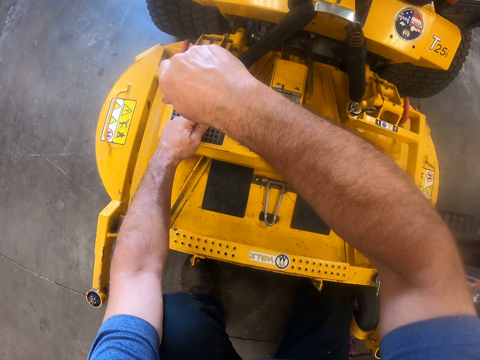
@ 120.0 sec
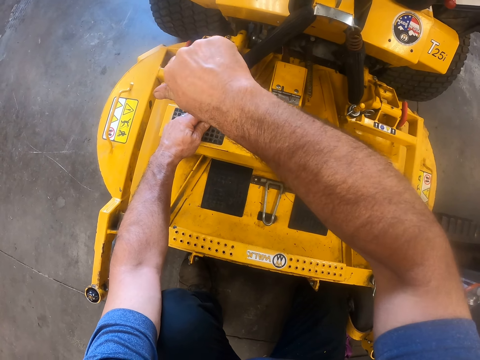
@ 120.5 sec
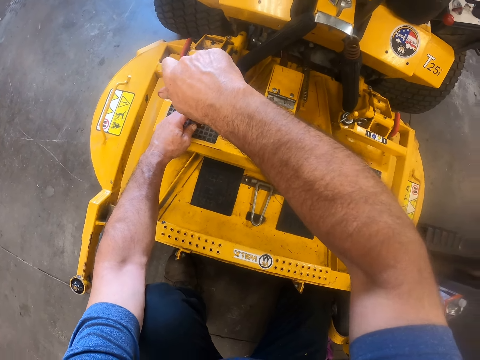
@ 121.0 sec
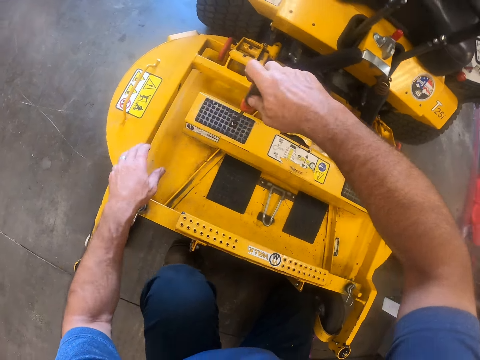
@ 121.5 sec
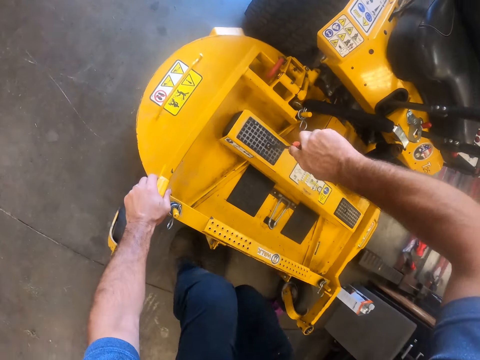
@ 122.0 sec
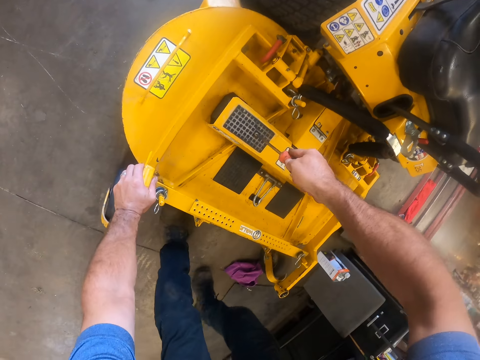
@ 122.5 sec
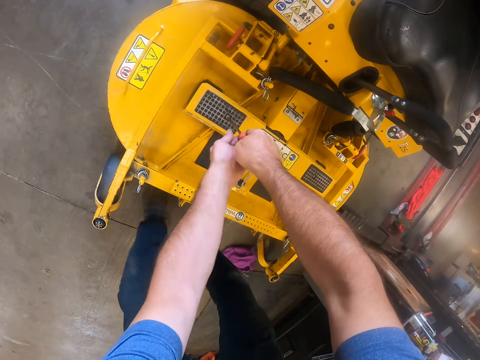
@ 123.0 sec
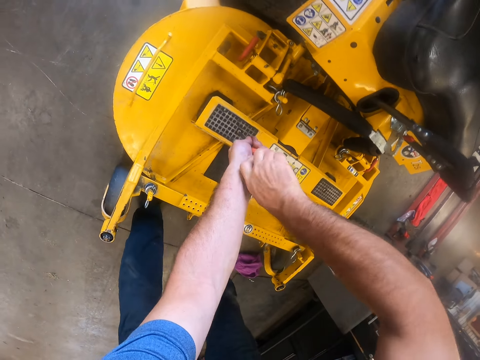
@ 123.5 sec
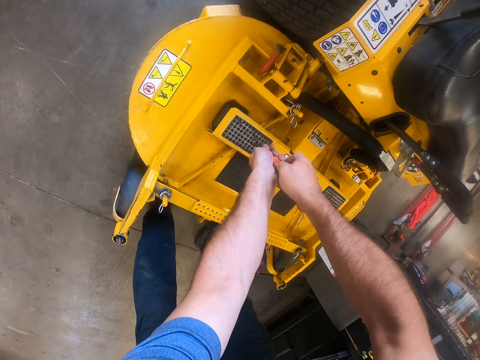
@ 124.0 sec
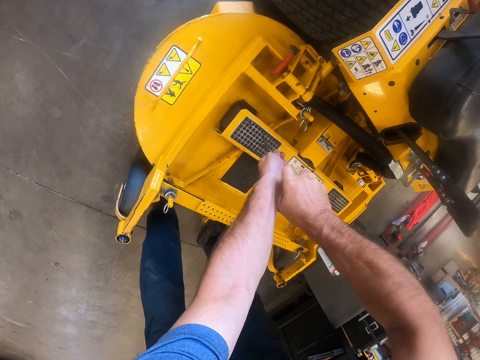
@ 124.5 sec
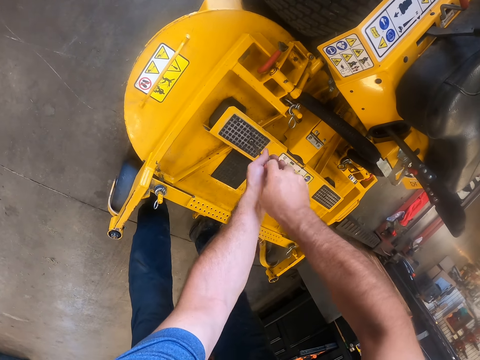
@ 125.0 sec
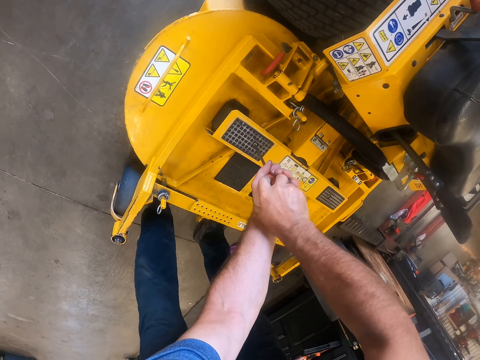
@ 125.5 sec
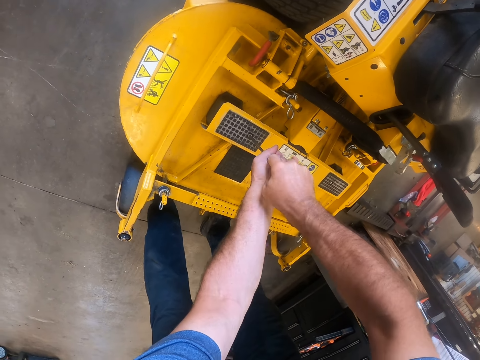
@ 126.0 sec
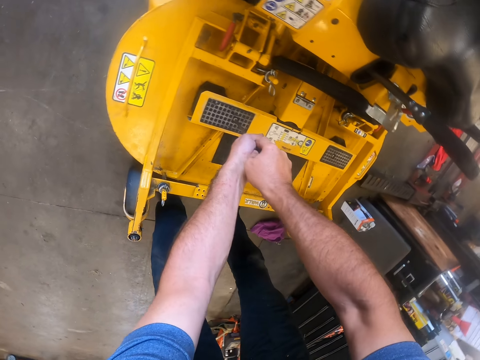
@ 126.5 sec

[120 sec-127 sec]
The camera wearer stands up. They tighten the screw.

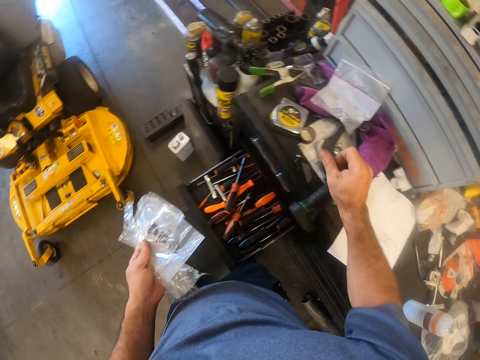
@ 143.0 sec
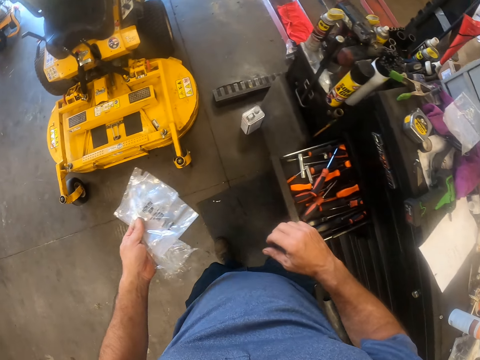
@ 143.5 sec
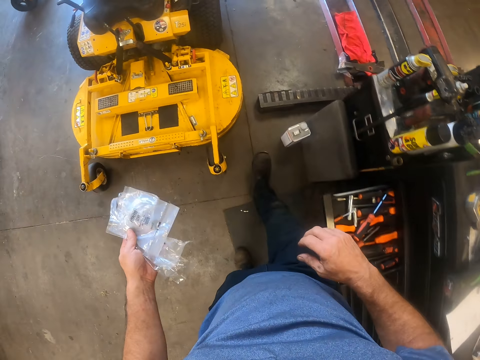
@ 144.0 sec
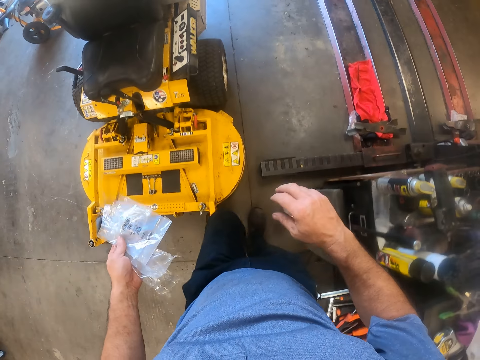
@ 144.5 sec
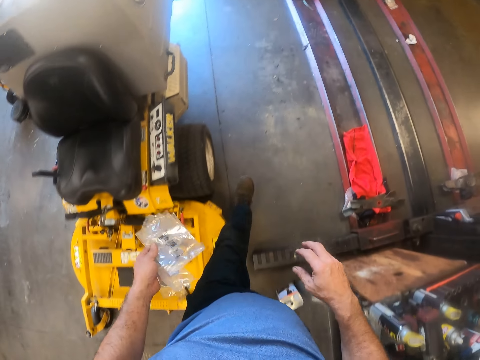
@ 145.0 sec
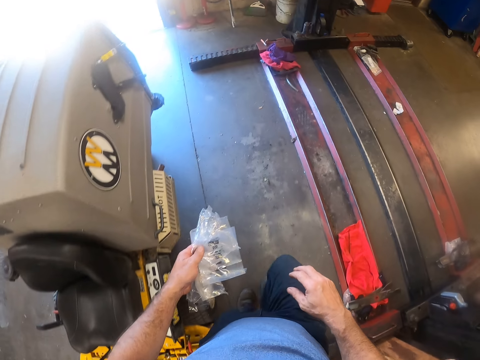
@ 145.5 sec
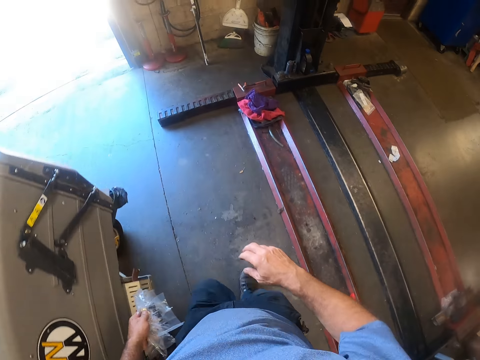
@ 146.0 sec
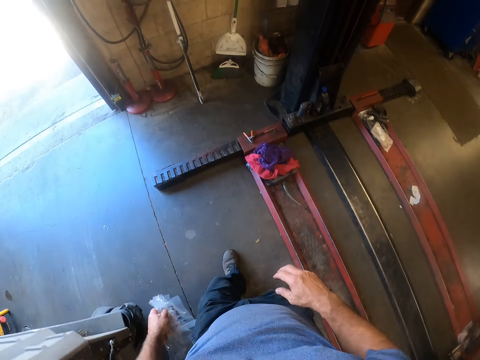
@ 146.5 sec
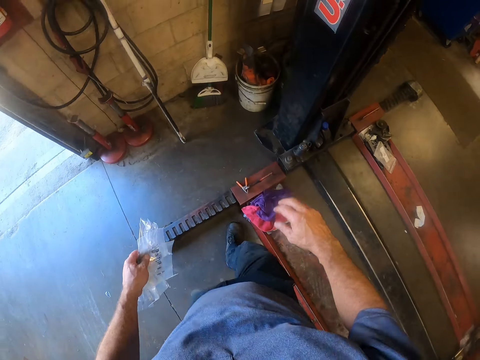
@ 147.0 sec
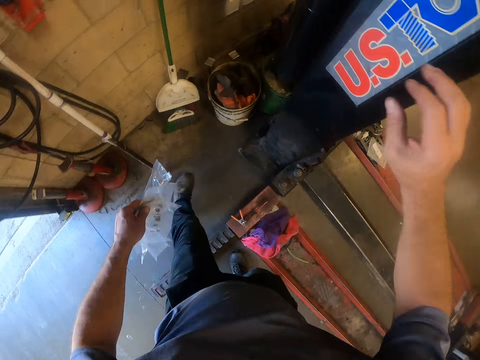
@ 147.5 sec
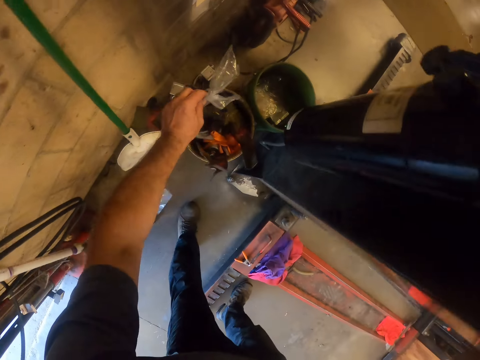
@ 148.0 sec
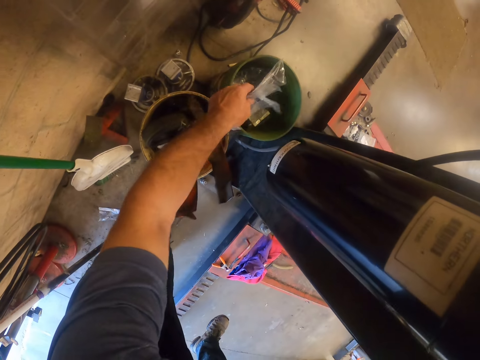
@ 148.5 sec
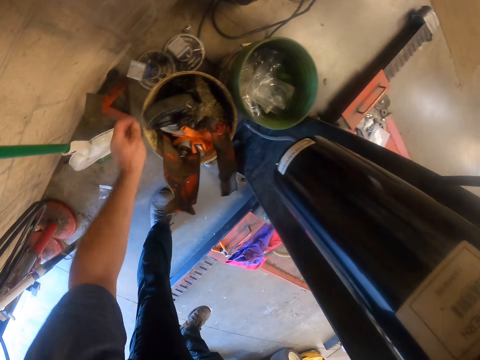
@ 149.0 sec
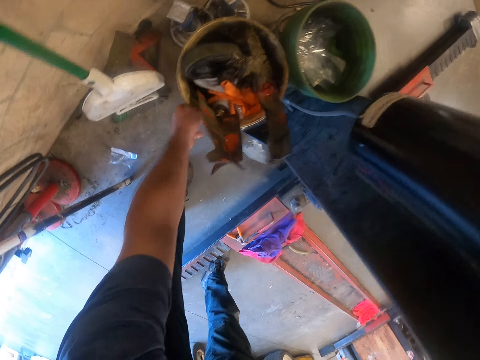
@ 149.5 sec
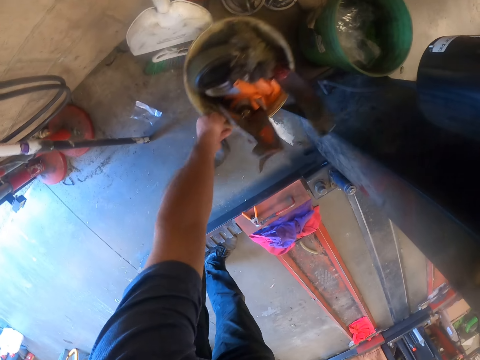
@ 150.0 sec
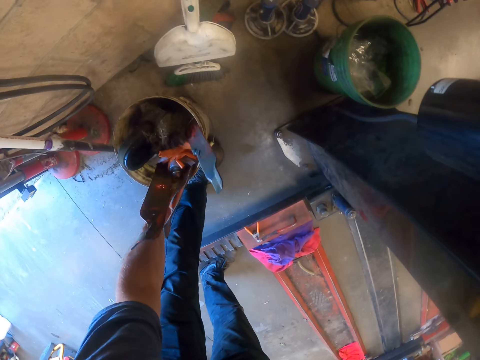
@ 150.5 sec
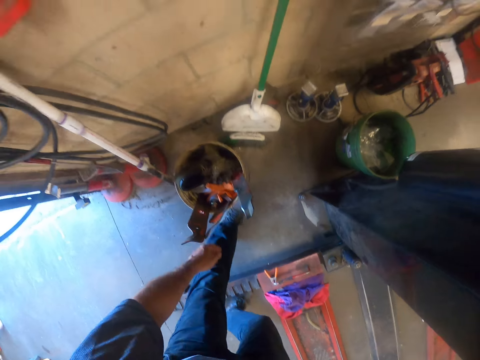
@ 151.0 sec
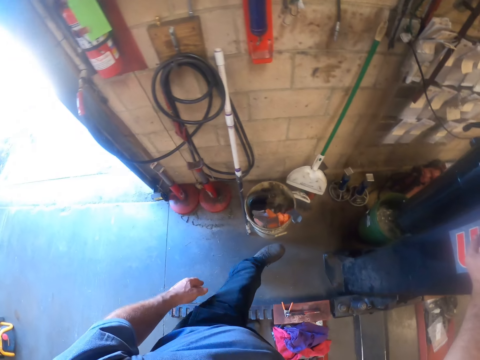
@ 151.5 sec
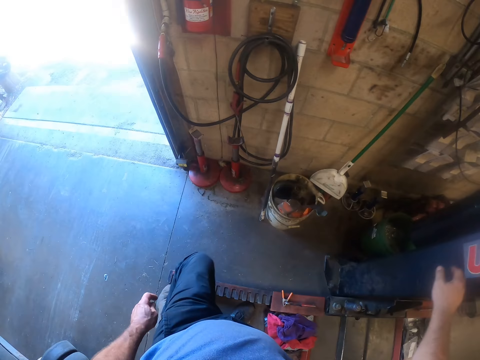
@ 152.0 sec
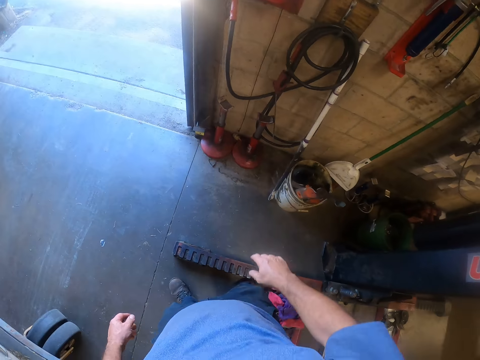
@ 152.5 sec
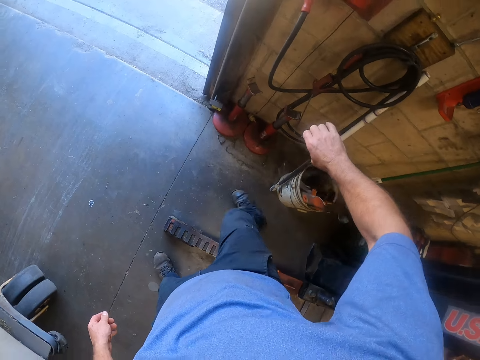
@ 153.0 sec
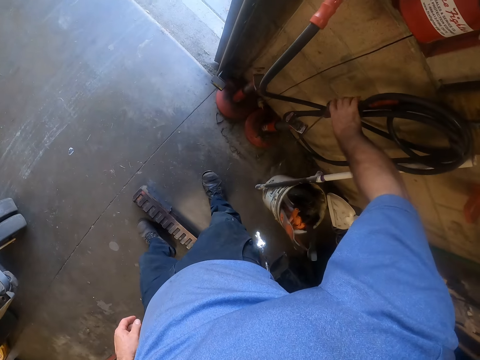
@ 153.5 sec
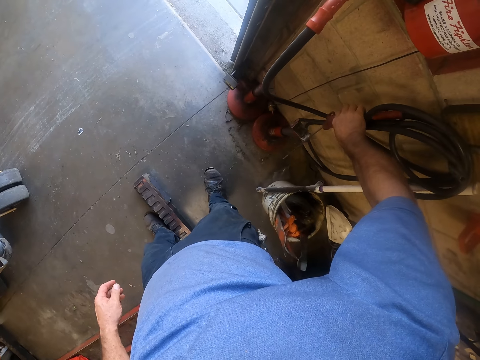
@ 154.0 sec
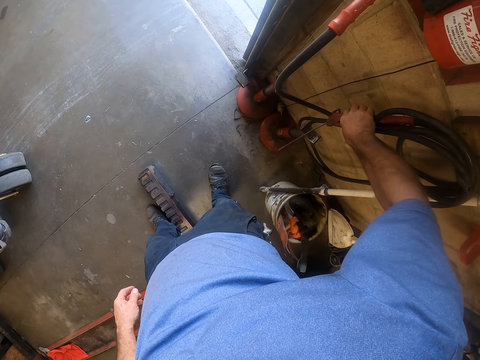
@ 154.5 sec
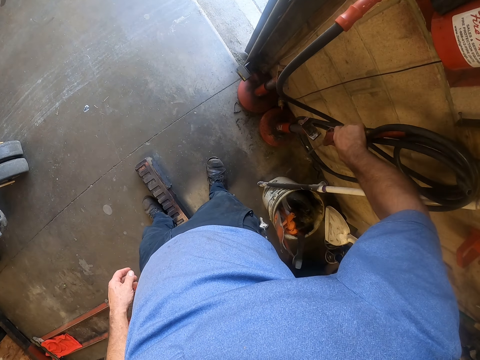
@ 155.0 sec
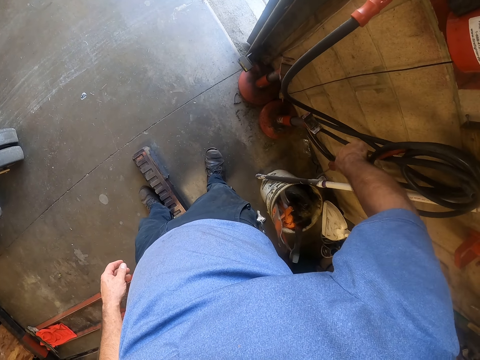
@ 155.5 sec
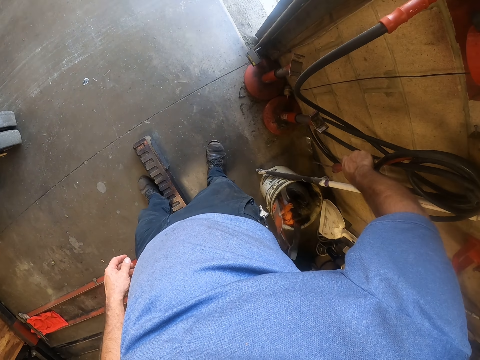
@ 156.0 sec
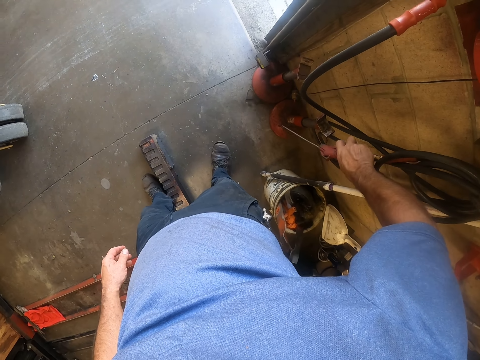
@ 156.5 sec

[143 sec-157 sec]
The camera wearer walks towards a waste bin. He places his right hand on a pole in the workshop. He drops the plastic bags in his left hand into the waste bin. He pushes a bucket. He pulls another waste bin to the left with his left hand. He holds a wind blower on the wall with his right hand. He touches a fire extinguisher pipe. He blows away dirt on the floor with the wind blower.

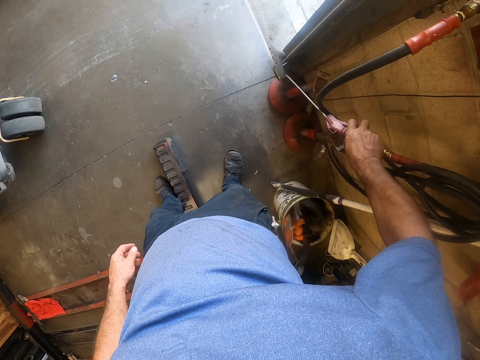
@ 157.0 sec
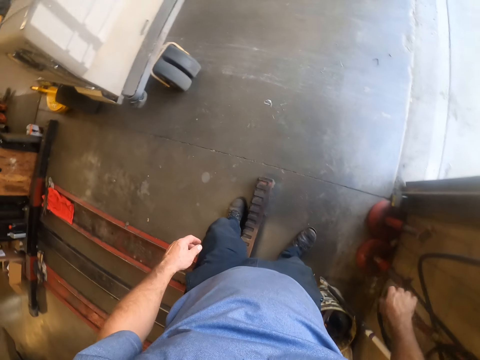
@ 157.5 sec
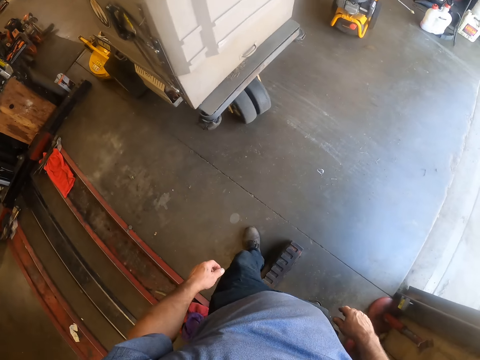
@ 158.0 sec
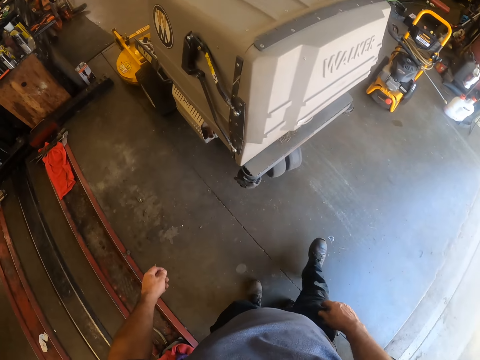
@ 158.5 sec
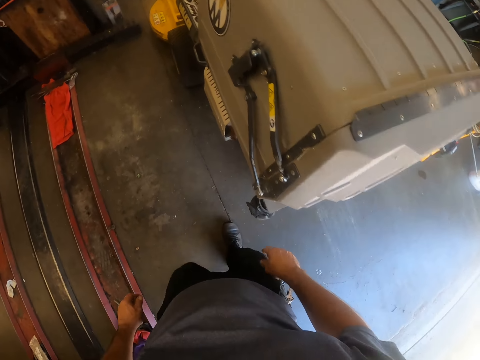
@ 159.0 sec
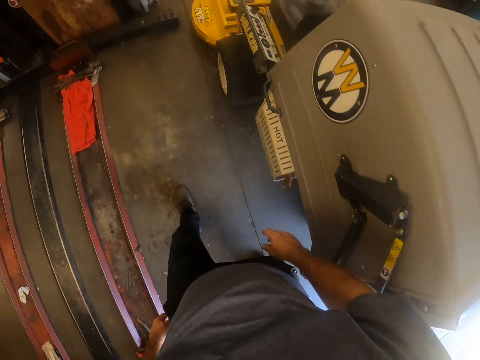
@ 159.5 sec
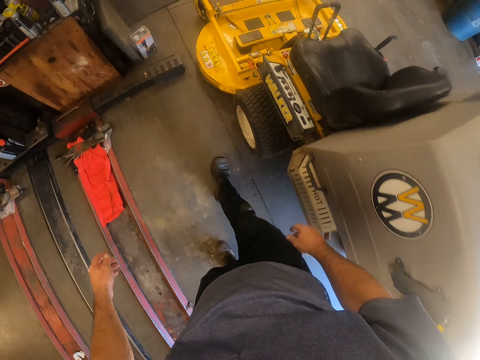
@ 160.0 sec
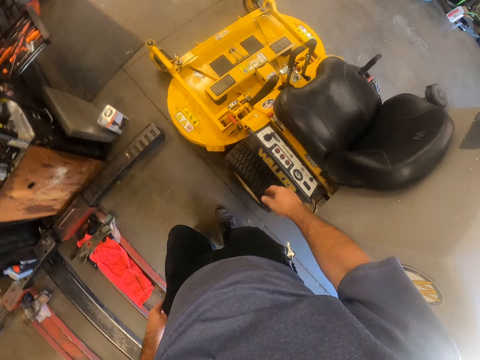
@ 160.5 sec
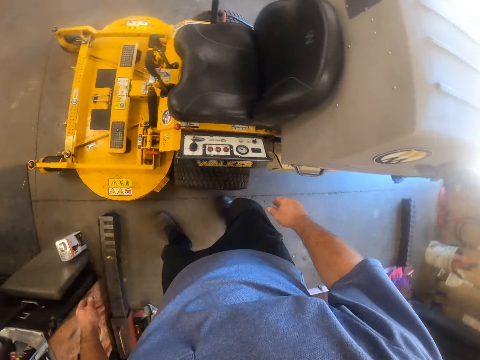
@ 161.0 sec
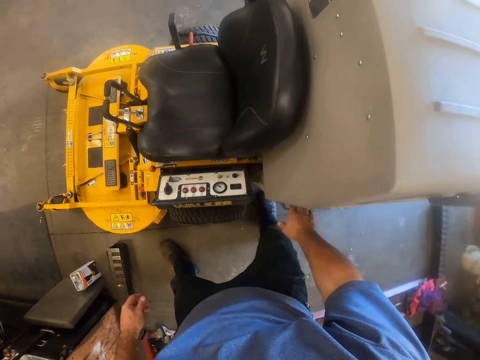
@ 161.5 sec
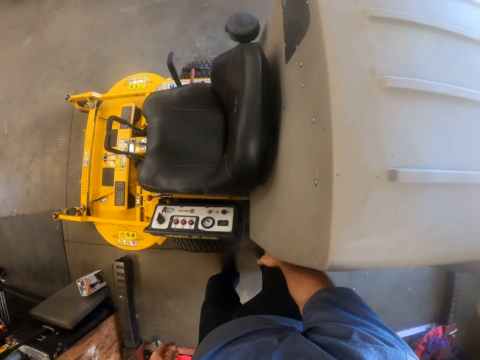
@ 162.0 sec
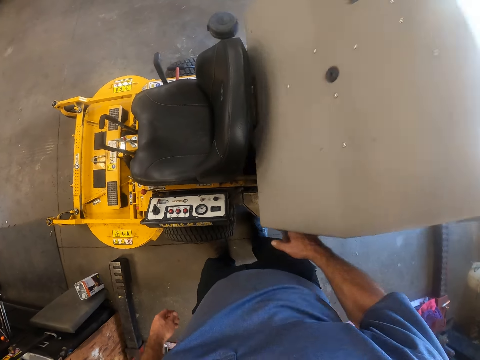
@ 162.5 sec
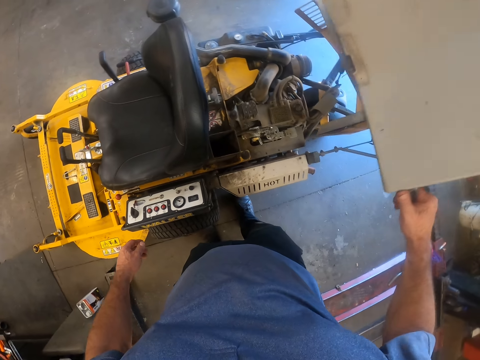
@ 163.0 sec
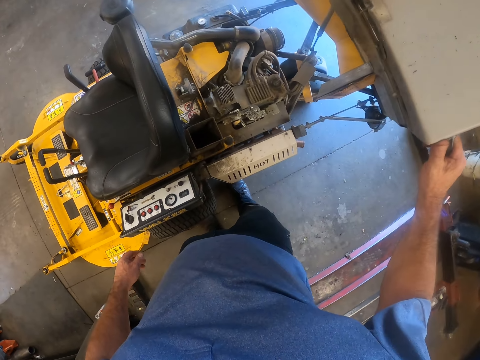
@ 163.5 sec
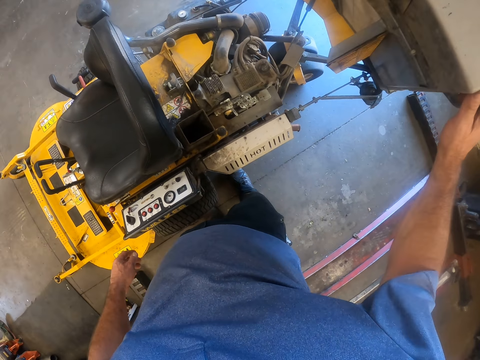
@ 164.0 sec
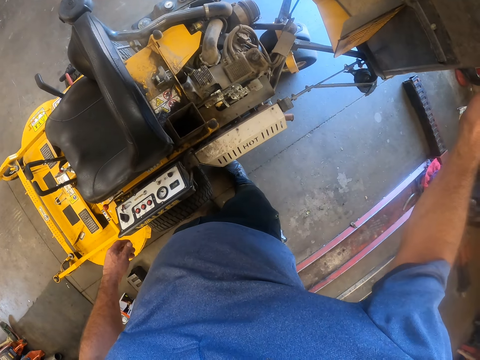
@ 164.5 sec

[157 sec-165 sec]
The camera wearer walks towards the lawn tractor. He opens the cover of the lawn tractor engine with his right hand.
